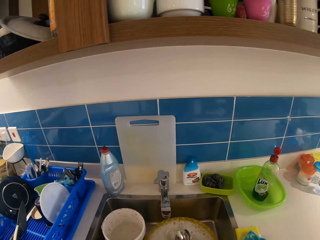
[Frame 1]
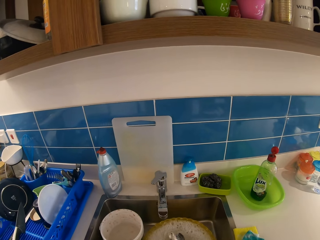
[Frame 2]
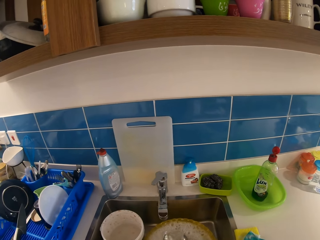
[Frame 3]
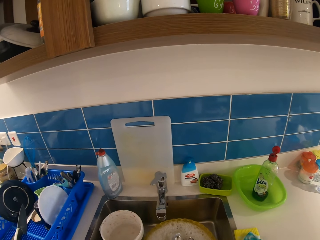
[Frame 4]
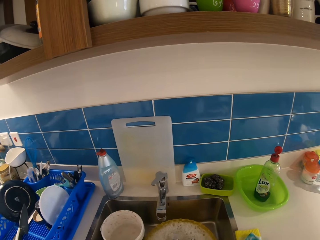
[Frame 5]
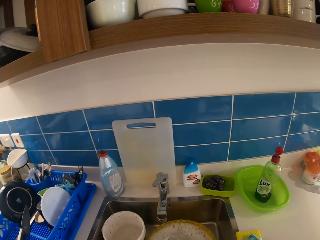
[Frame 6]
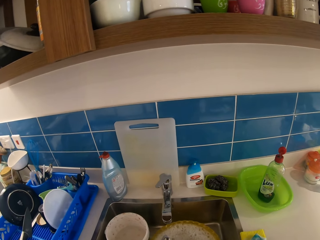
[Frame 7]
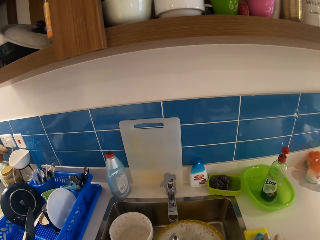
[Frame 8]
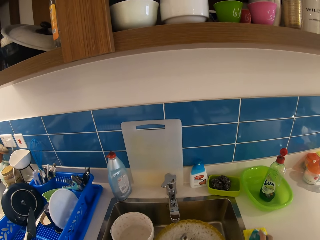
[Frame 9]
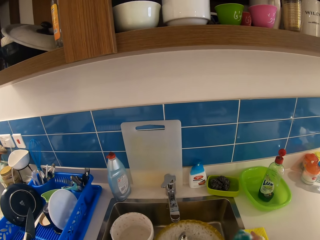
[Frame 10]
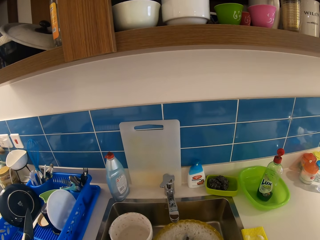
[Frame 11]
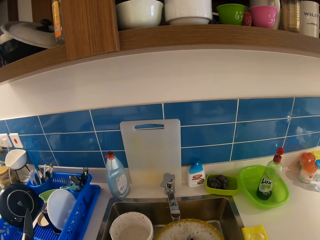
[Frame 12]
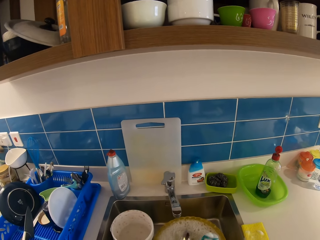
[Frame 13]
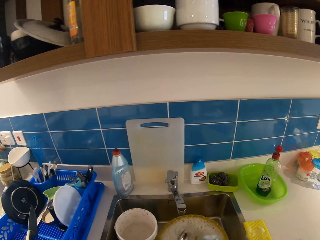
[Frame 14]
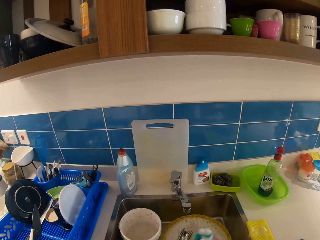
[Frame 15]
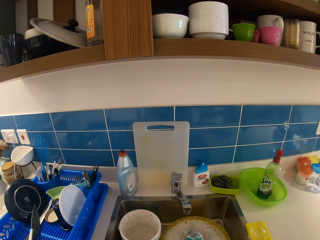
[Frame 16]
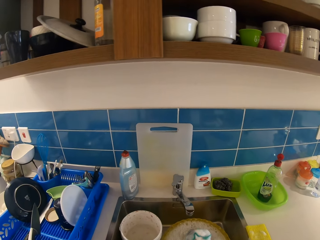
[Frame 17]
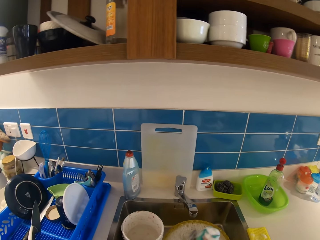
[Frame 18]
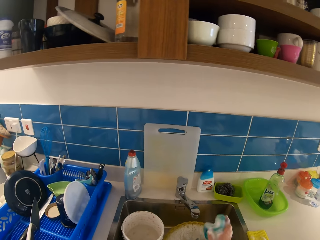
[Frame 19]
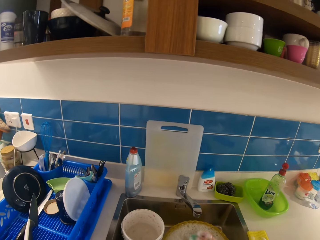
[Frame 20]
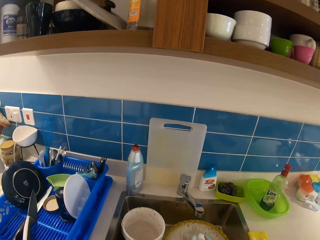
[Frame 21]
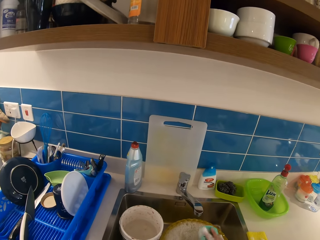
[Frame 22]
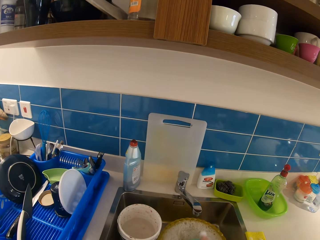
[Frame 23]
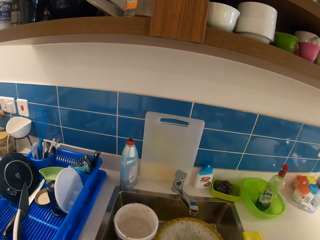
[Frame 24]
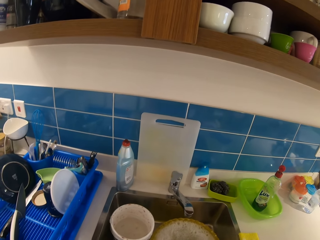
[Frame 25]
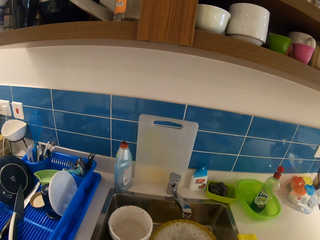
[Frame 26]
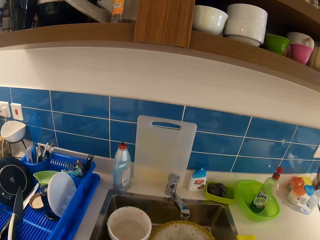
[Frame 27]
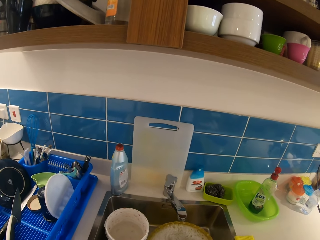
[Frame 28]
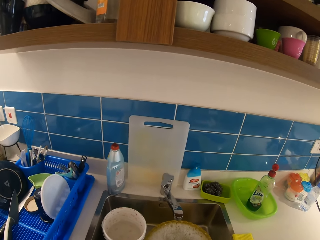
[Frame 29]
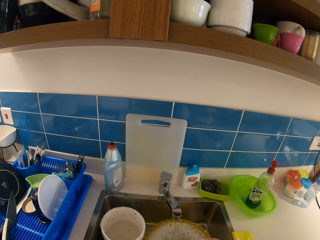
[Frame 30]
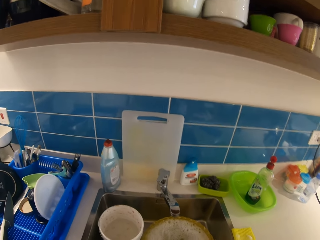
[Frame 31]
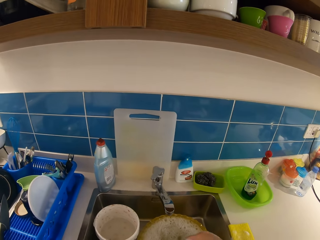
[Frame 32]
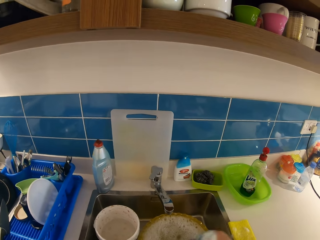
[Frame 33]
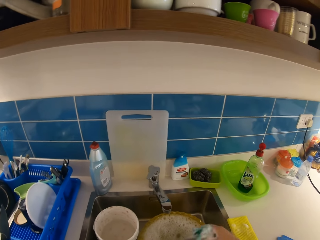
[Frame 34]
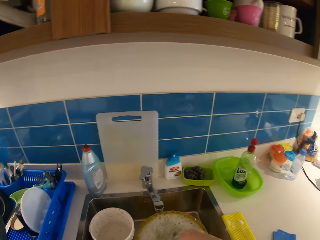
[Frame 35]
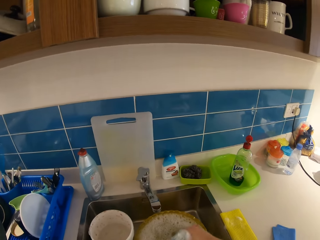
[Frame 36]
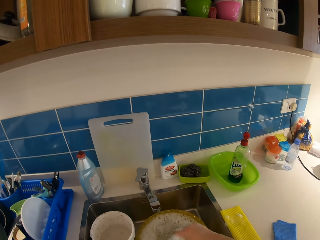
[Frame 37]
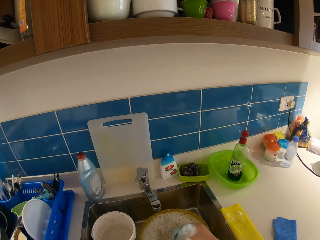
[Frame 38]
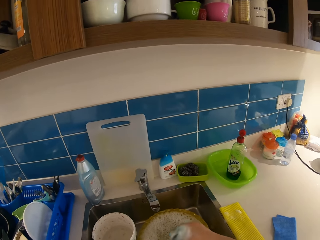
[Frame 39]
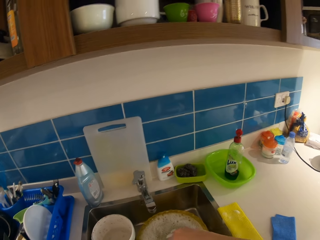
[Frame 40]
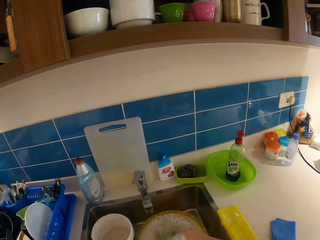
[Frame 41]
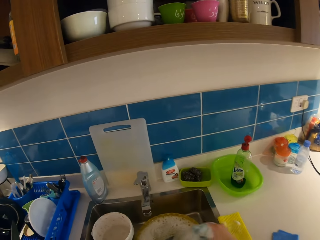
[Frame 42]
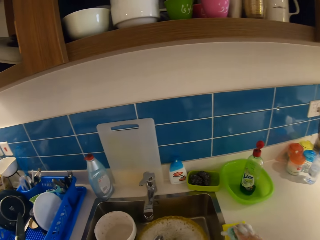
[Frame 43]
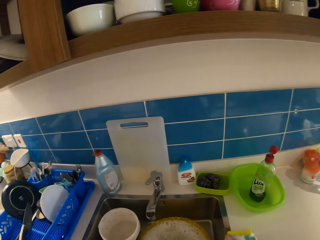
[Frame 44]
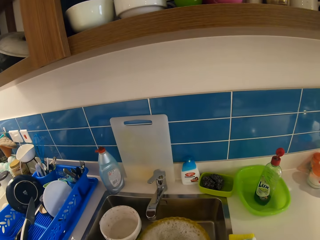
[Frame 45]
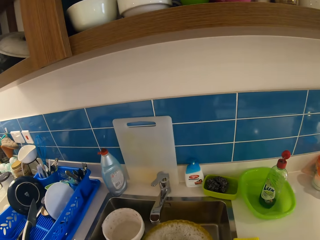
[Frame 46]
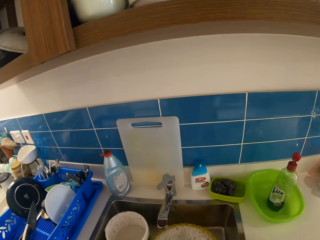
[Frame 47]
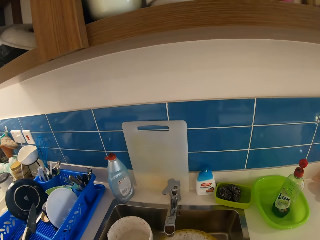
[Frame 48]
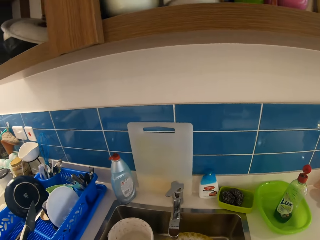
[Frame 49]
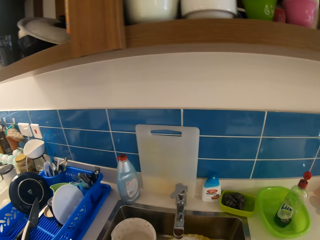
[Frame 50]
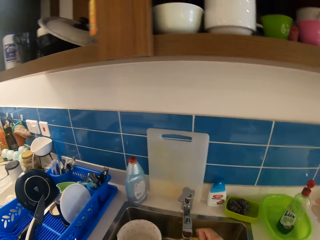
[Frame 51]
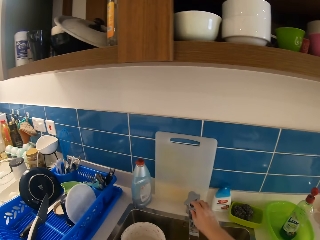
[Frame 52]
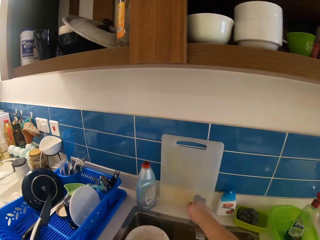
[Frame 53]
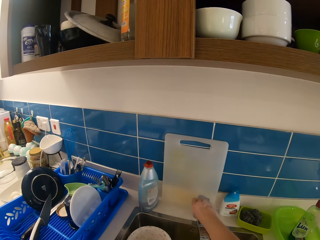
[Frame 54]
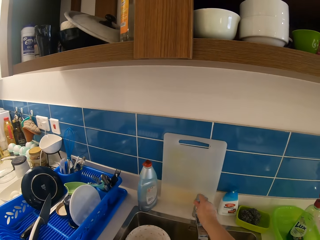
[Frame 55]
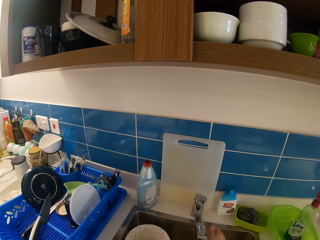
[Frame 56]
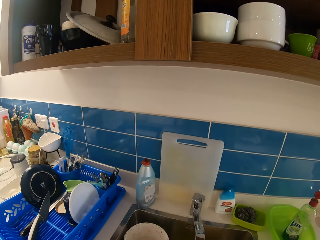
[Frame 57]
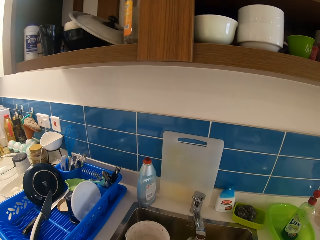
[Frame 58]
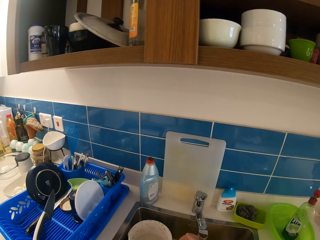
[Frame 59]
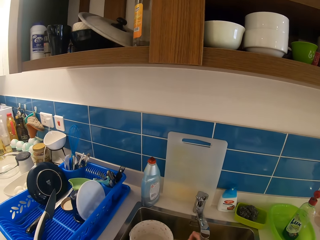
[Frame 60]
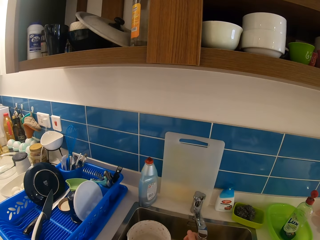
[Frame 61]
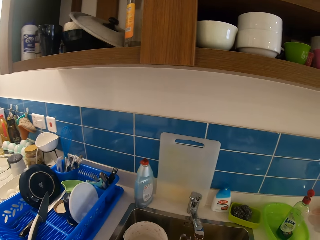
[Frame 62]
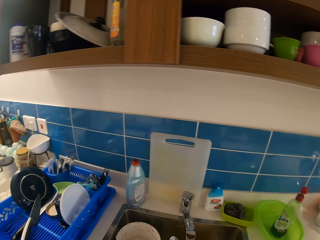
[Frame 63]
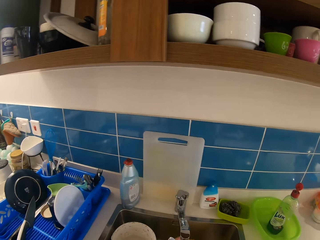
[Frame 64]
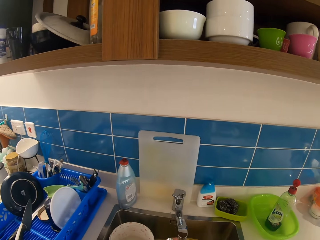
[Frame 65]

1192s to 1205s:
The camera wearer washes spoons. She picks up the scouring pad. She washes the spoons. She puts the scouring pad on the surface. She turns on the tap with her right hand. She rinses the cutleries with both hands.

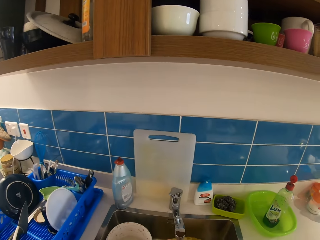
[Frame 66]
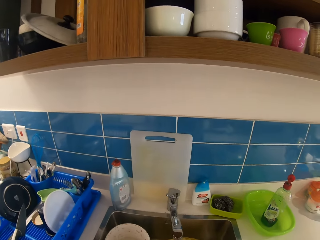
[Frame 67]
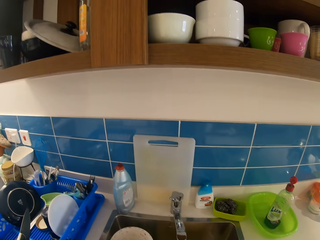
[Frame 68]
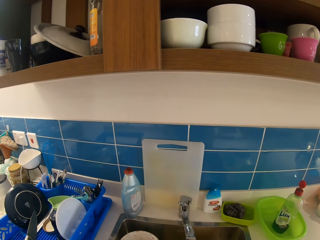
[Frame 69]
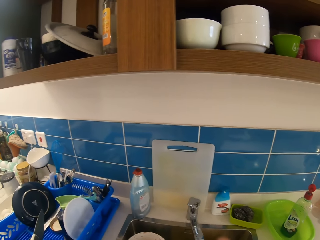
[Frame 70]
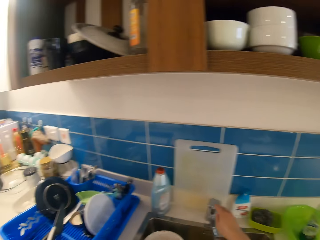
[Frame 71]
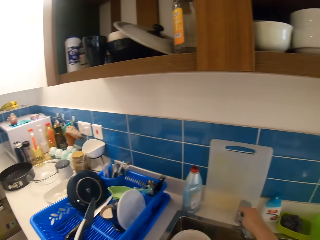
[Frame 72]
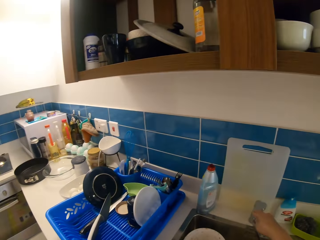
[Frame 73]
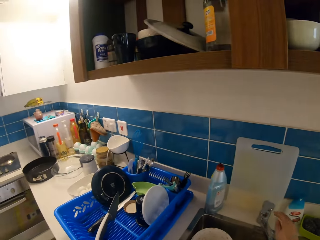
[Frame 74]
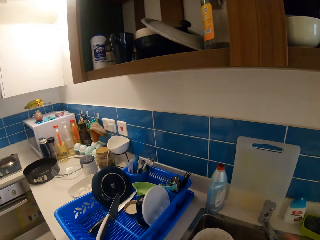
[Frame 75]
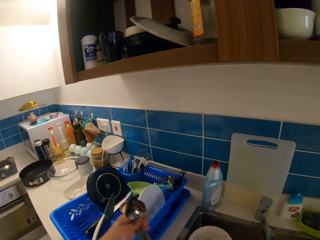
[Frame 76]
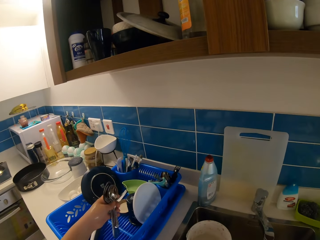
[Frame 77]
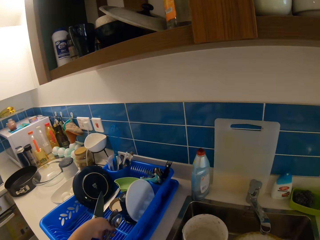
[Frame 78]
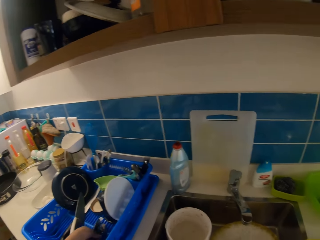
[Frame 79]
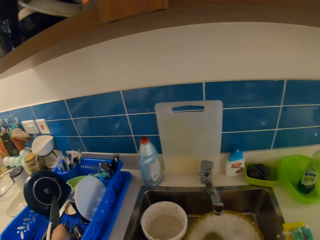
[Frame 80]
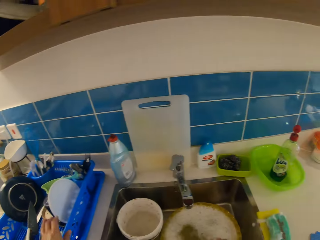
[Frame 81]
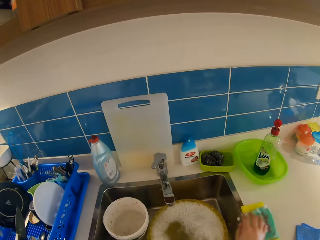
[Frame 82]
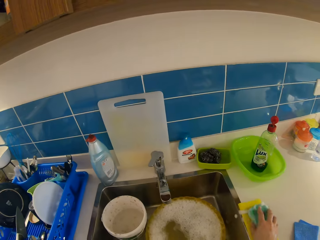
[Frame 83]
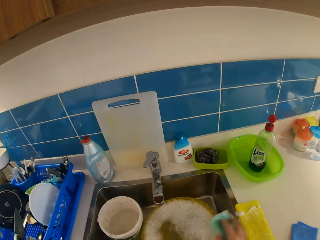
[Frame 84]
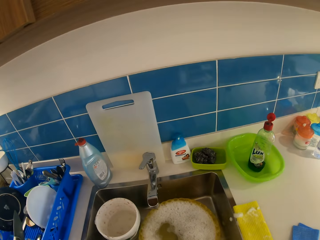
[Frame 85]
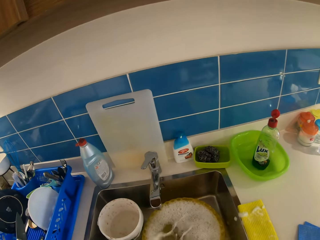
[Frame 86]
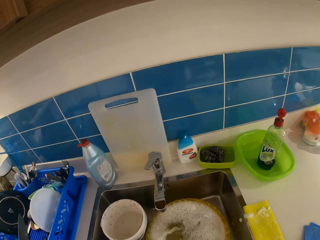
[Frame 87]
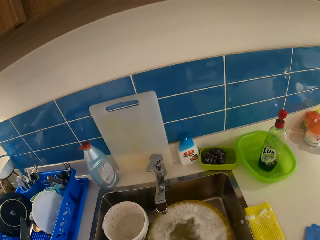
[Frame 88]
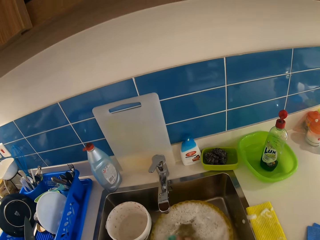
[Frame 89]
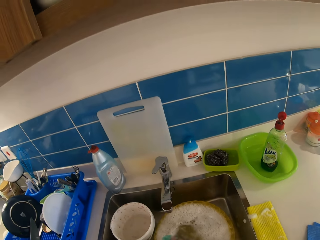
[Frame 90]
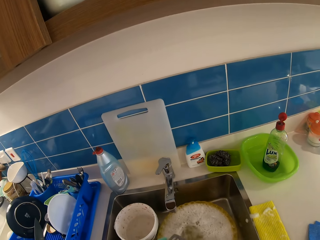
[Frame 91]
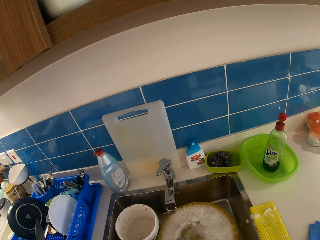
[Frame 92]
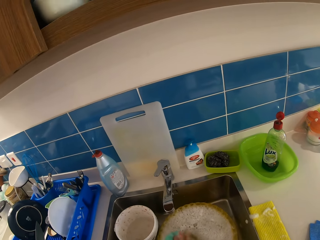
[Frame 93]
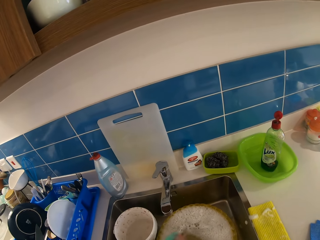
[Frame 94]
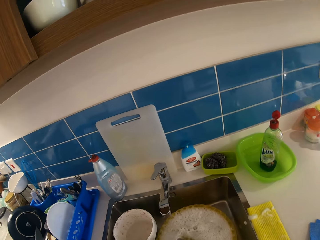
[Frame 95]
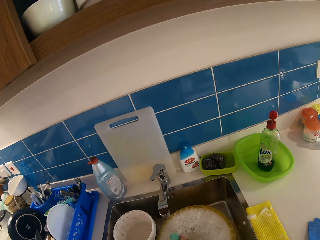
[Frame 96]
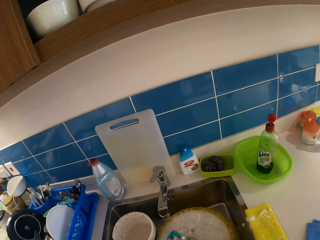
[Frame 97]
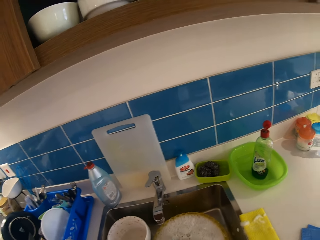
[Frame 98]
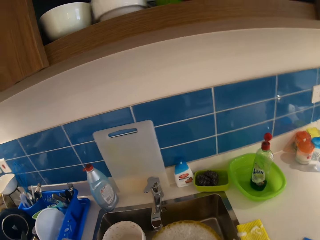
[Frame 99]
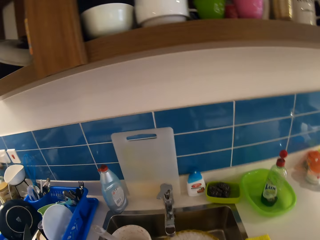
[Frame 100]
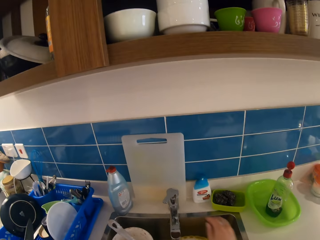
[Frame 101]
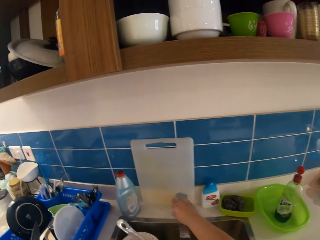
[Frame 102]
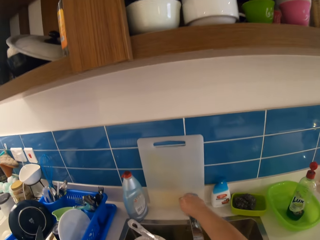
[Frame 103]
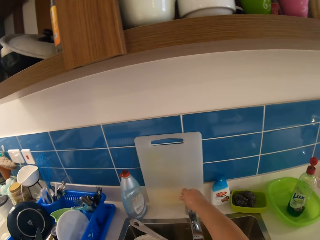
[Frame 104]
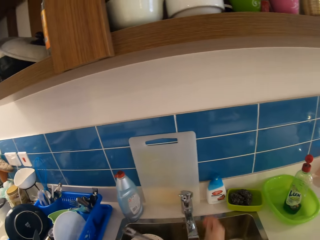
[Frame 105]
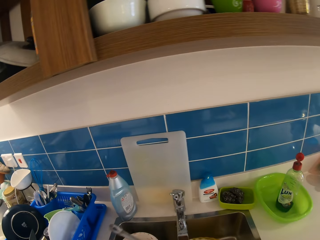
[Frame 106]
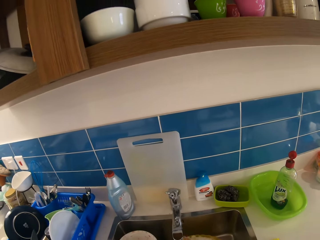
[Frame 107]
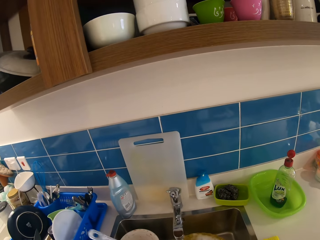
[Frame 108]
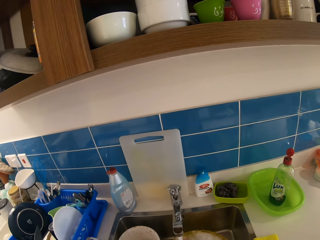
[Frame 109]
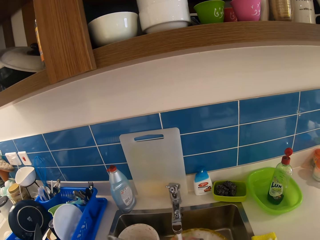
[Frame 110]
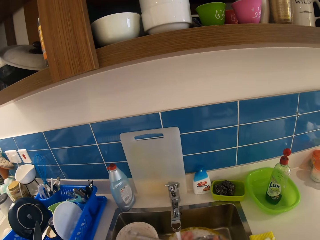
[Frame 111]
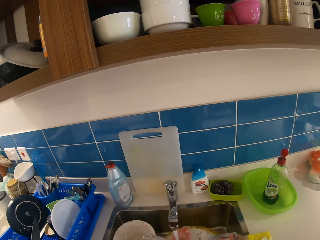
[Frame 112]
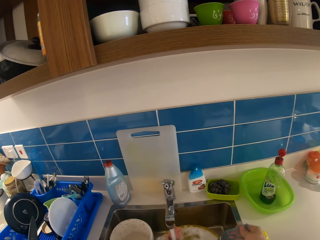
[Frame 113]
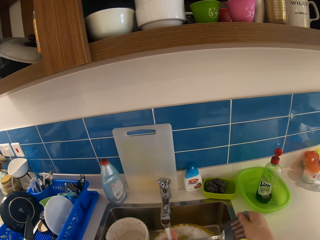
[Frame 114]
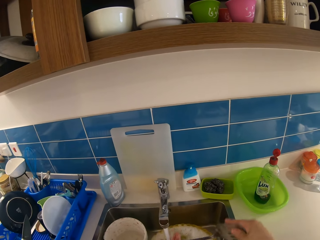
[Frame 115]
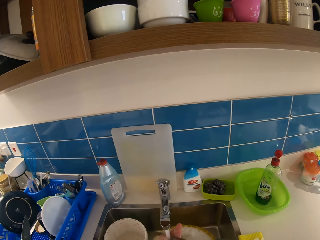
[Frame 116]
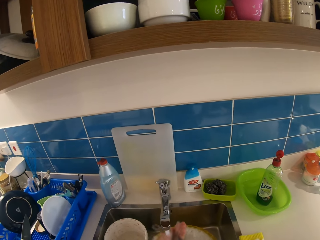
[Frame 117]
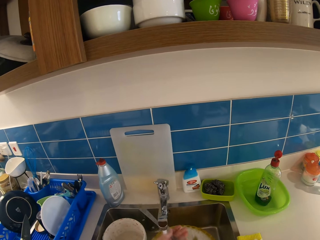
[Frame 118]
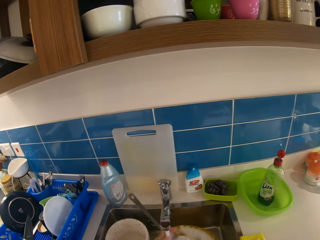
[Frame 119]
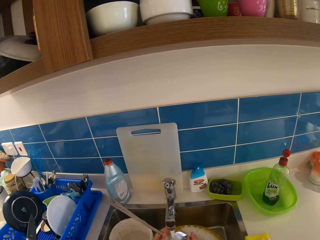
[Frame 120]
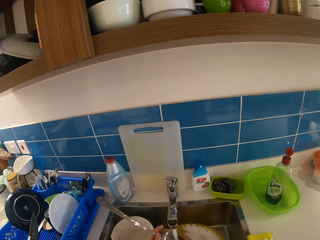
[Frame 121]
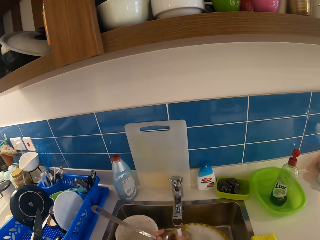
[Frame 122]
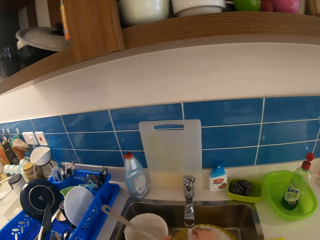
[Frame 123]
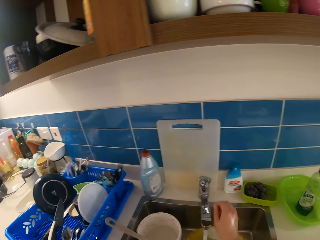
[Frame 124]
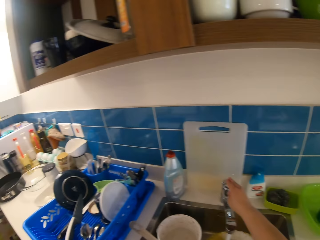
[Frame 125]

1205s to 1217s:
The camera wearer turns off the tap with her right hand. She drops the cutleries on the plastic rack with her left hand. She picks up a scouring pad. She washes a spatula in the sink with the sponge in her right hand. She turns on the tap with her right hand. She rinses the spatula with both hands.
